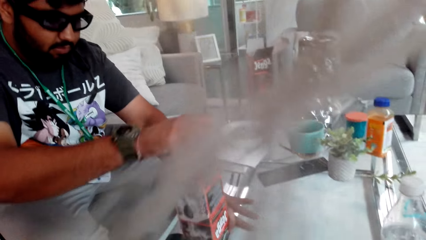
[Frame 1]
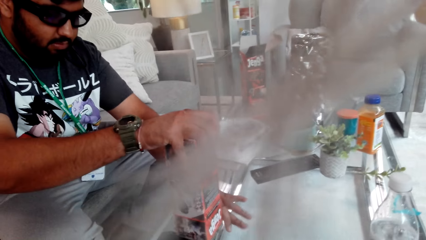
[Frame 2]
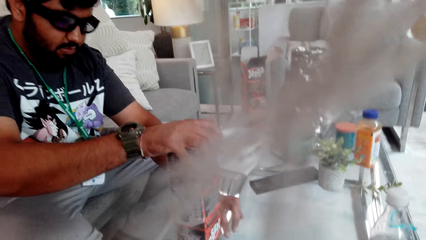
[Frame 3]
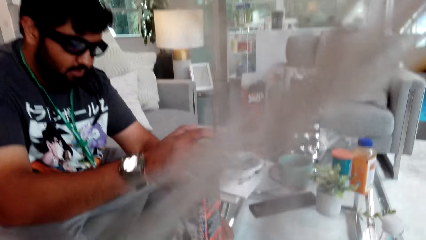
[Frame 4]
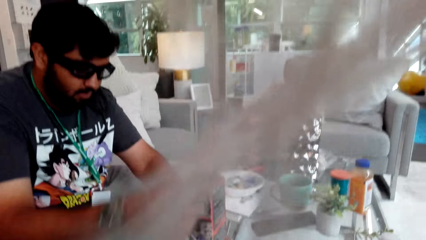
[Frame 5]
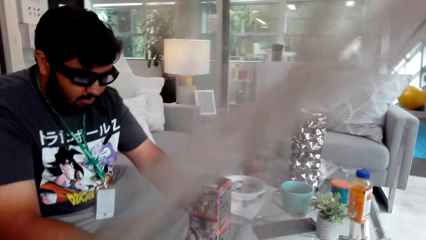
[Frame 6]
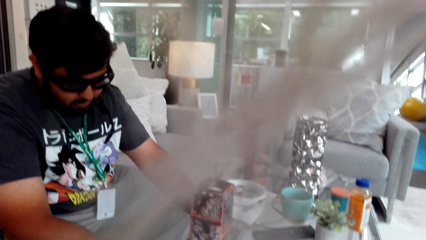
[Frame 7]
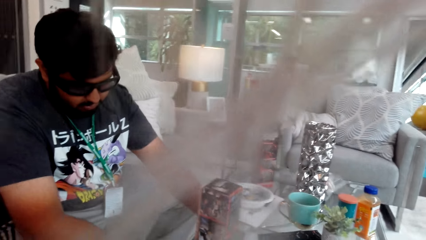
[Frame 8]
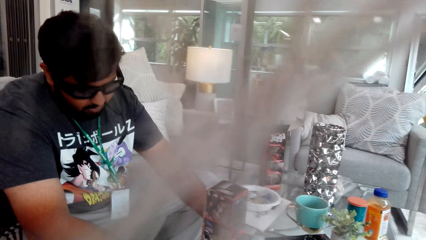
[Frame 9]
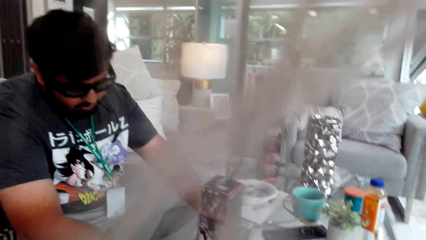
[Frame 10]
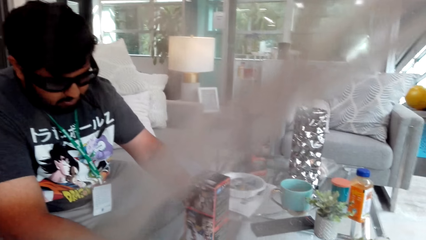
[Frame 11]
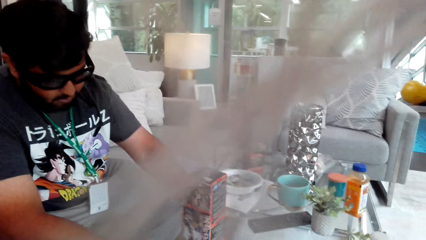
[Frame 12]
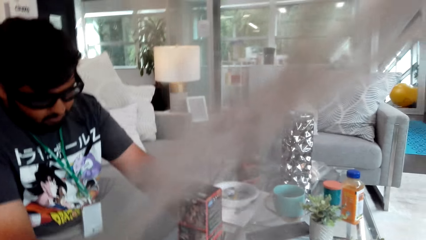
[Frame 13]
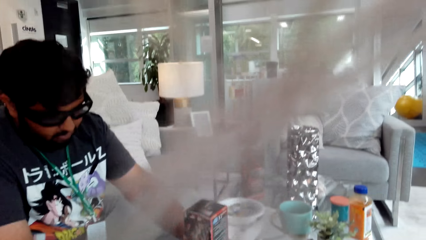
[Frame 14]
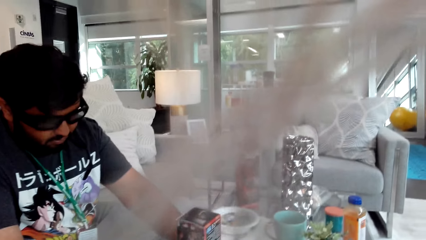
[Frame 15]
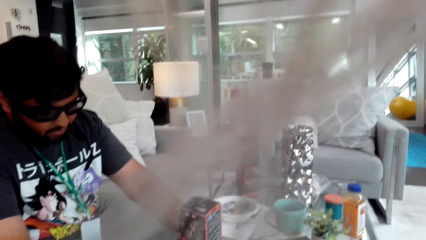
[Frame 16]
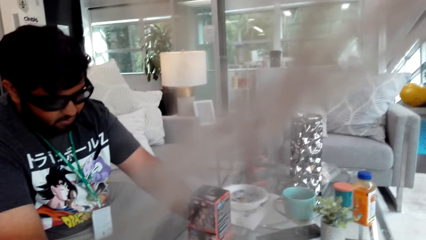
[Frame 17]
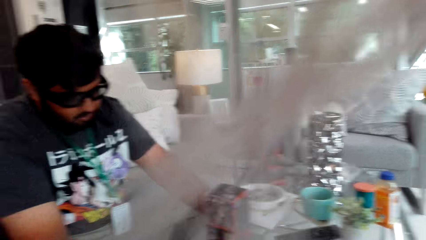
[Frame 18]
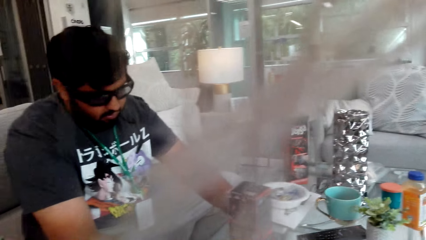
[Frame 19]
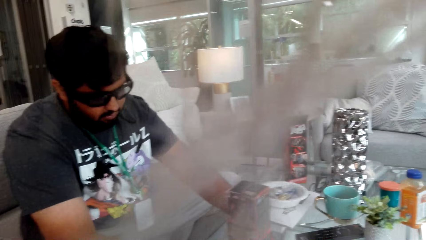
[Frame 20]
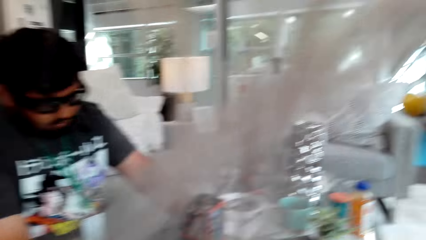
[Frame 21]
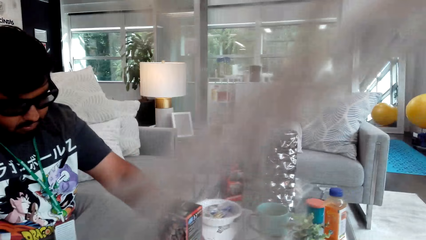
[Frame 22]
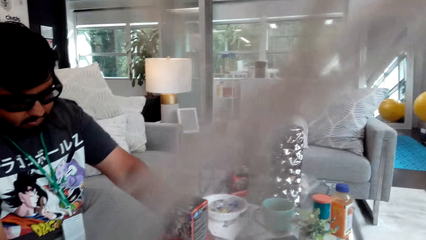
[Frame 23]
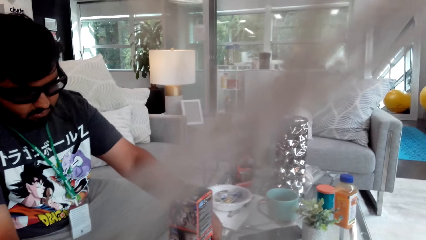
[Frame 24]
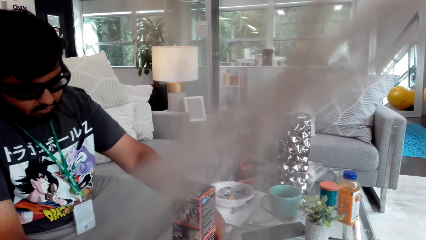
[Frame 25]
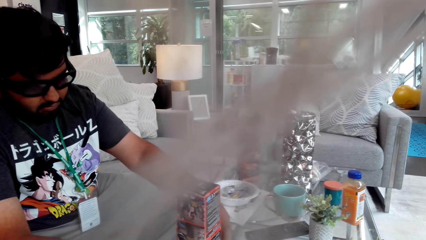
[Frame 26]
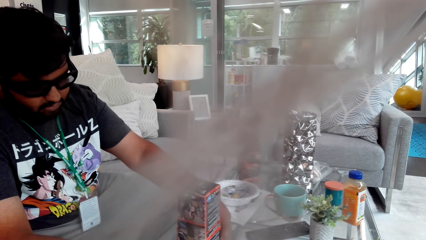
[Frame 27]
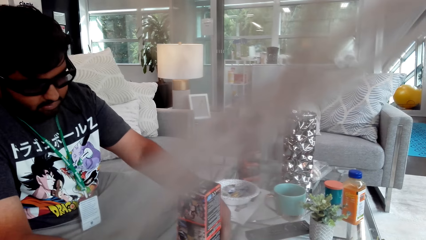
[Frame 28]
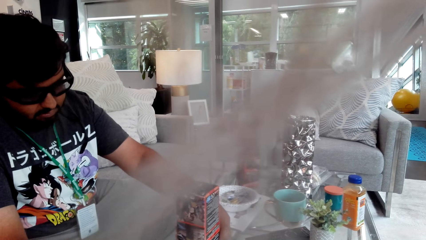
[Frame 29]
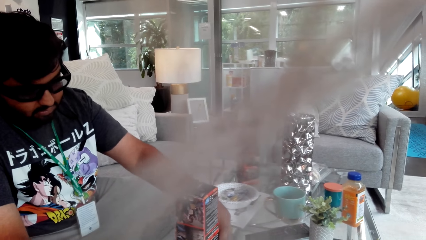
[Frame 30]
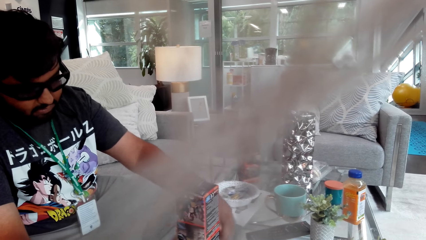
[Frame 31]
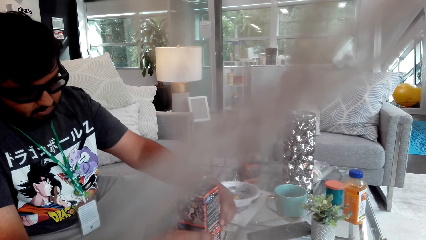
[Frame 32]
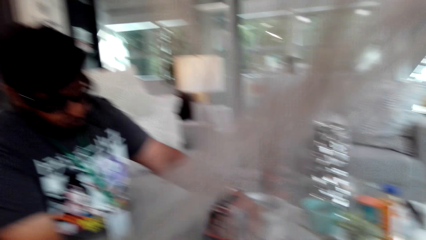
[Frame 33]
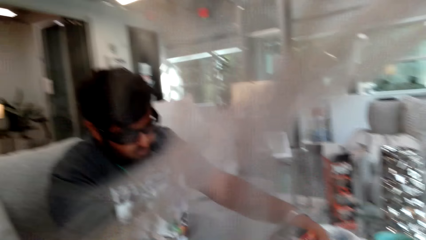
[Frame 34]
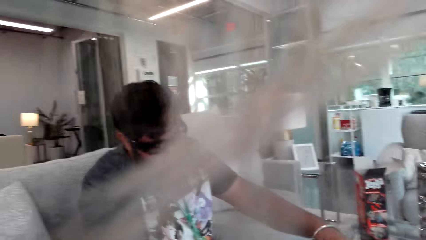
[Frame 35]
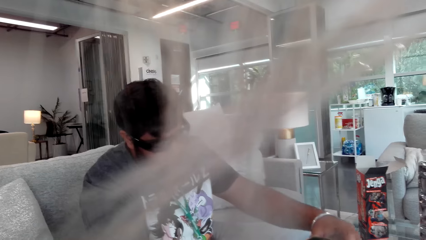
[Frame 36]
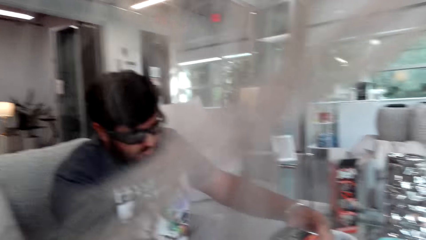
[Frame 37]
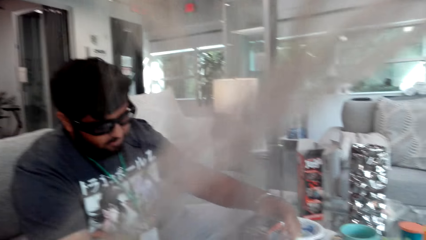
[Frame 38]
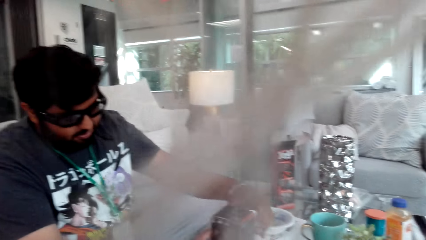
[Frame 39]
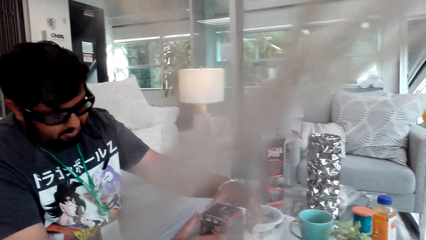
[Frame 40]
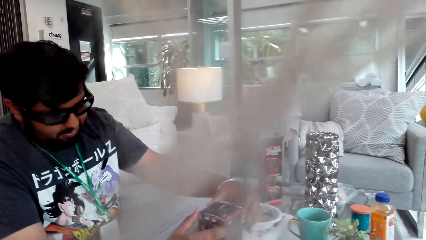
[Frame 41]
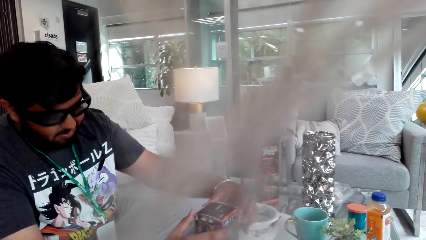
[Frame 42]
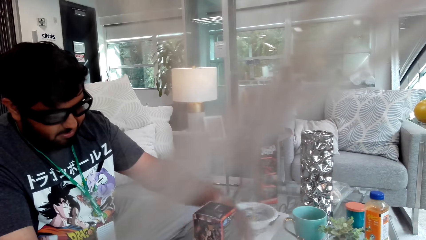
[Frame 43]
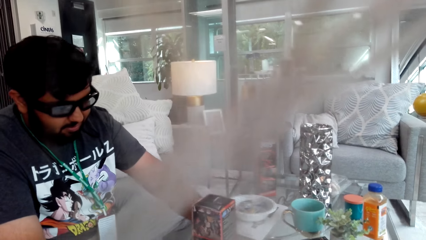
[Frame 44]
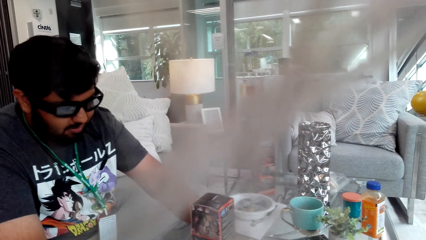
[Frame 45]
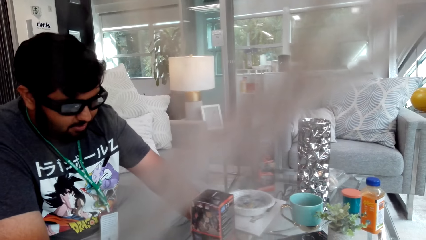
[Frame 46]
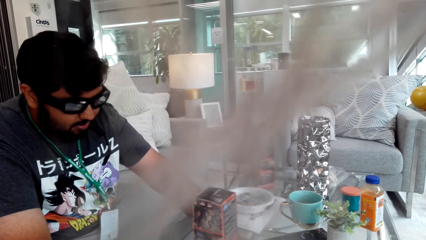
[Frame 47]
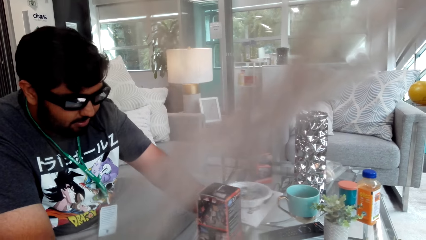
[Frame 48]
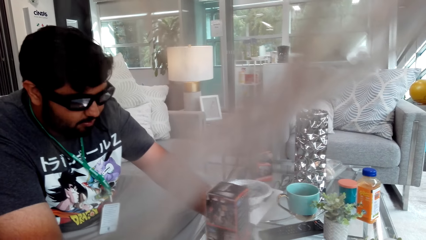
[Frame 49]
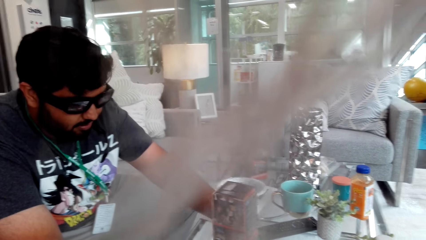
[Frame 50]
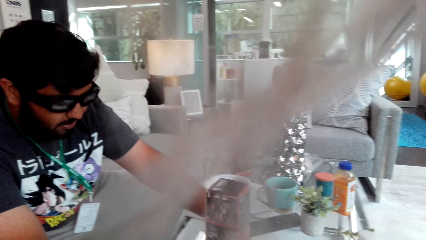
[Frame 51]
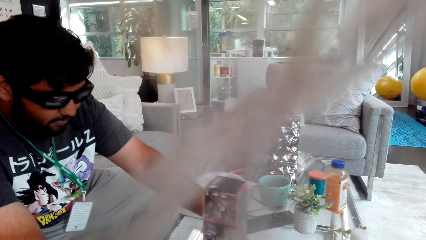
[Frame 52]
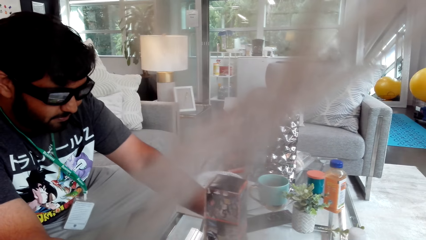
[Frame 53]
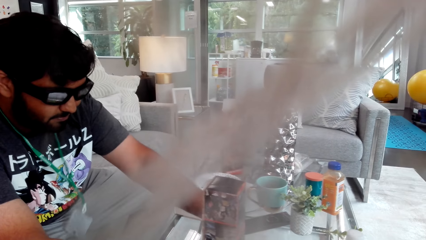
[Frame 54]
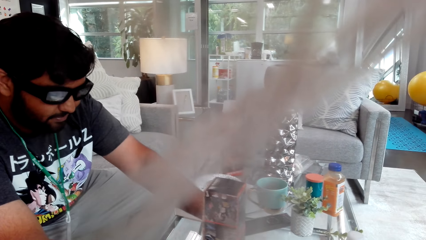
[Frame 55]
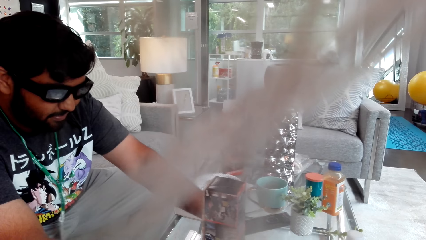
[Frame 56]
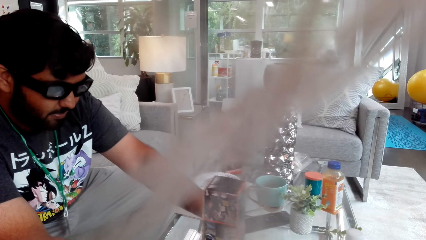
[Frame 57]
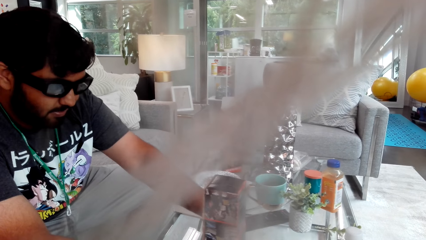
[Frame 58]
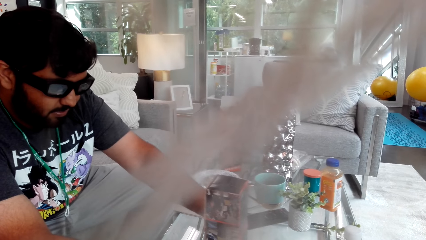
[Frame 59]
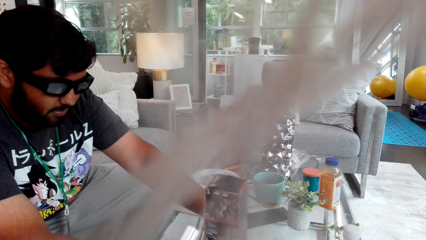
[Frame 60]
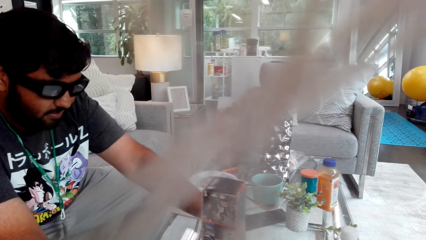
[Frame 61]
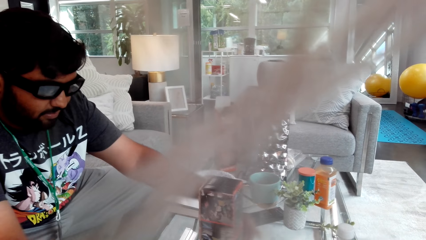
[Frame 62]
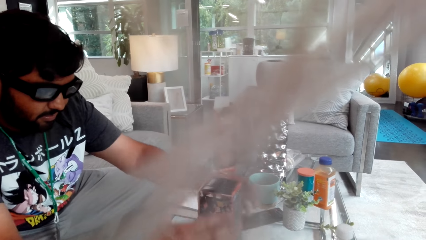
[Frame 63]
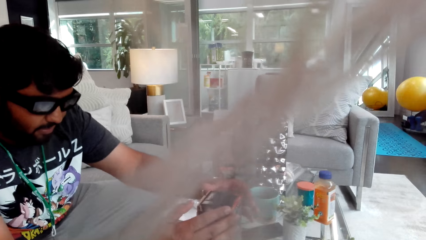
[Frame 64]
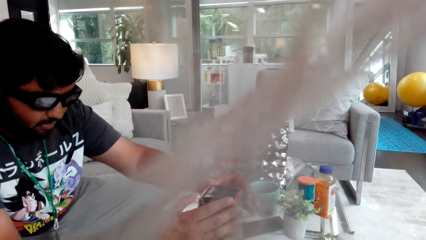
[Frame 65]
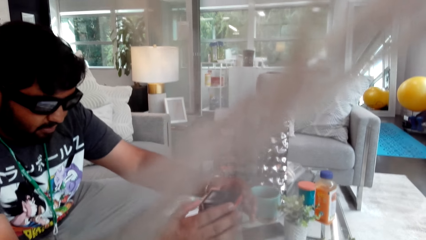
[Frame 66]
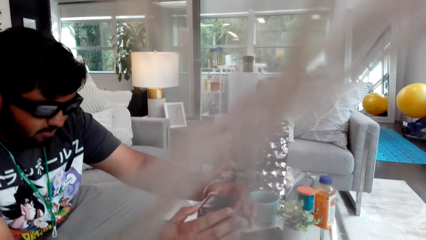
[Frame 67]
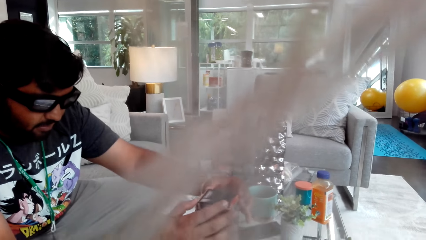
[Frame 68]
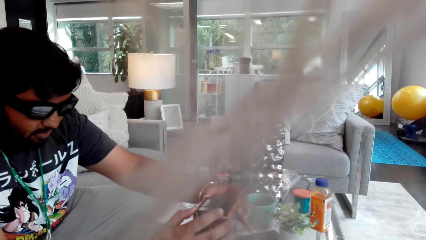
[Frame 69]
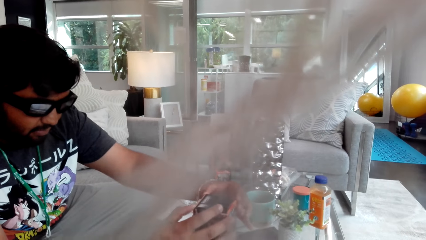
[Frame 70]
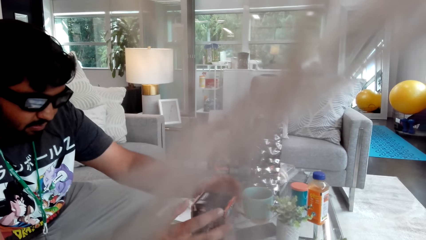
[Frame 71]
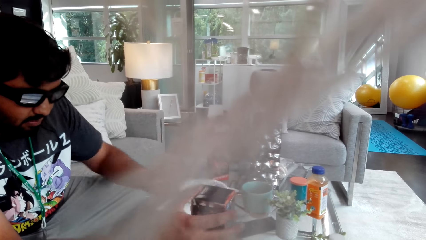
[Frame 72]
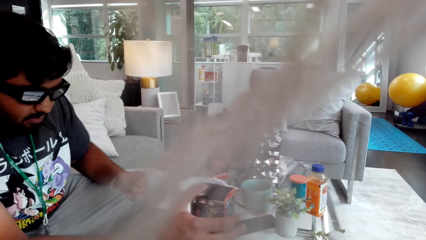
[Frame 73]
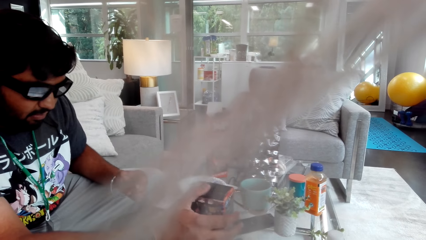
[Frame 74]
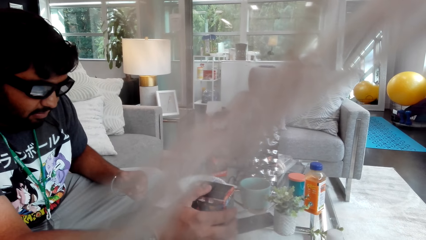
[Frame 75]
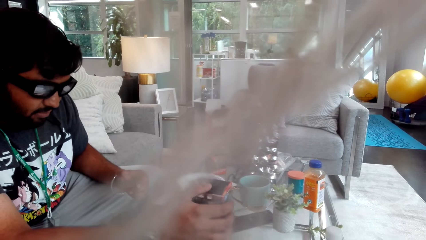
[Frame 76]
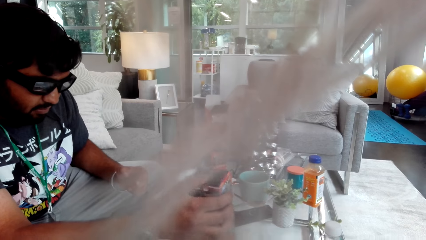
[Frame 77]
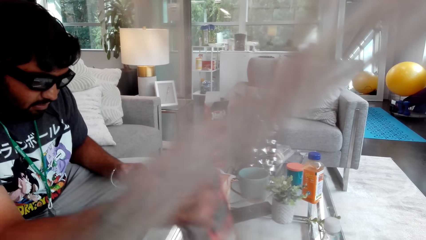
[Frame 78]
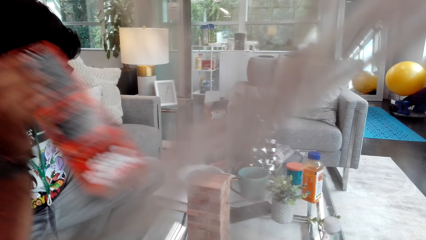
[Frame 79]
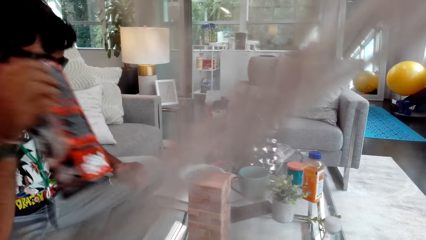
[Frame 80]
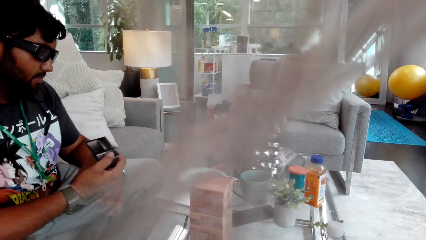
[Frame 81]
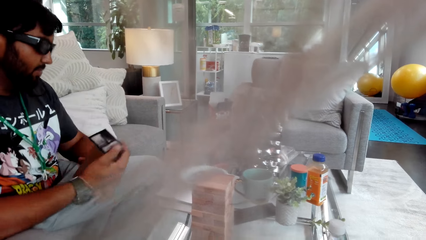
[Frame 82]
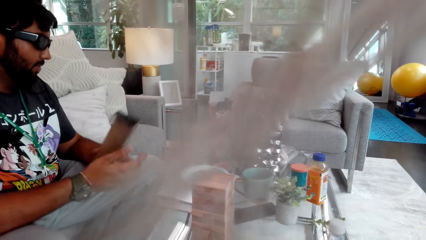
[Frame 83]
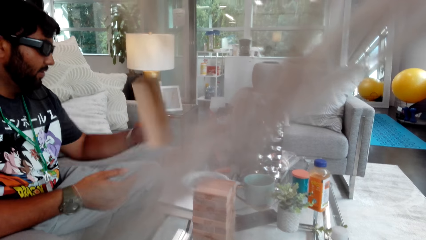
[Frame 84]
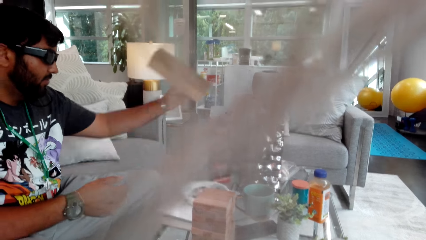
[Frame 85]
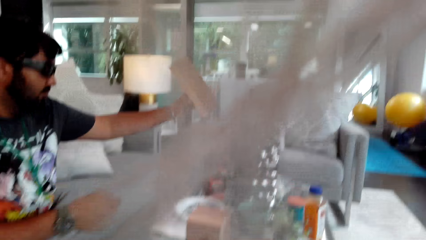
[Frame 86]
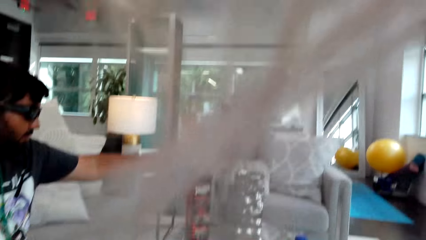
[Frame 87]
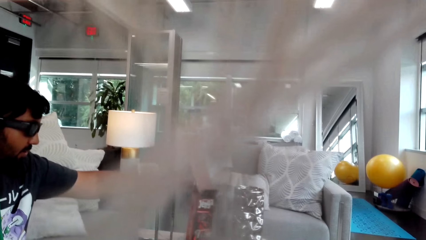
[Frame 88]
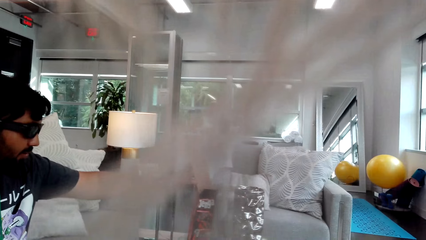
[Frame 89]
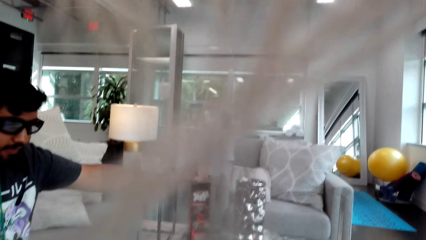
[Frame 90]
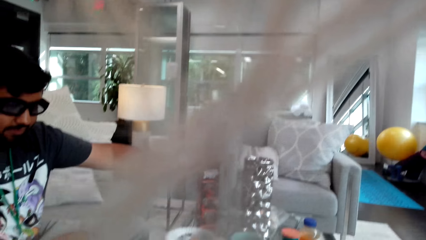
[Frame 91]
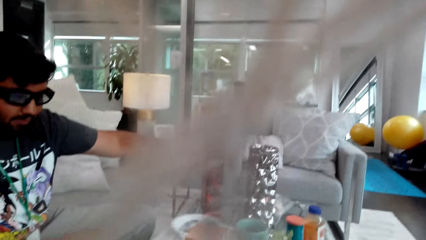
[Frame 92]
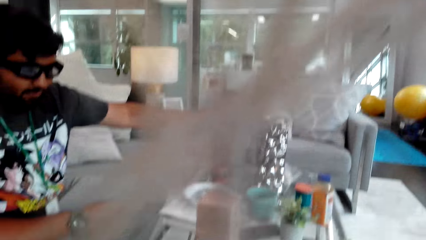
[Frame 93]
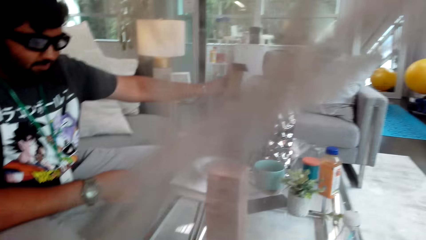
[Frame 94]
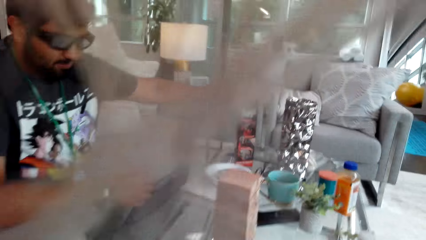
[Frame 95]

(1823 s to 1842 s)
A man puts the jenga blocks in the box. The man holds the jenga game box, places the jenga box on the table, picks up the jenga game box and returns the jenga game box.
